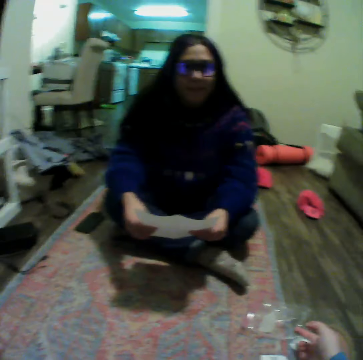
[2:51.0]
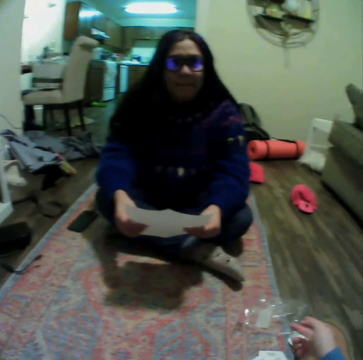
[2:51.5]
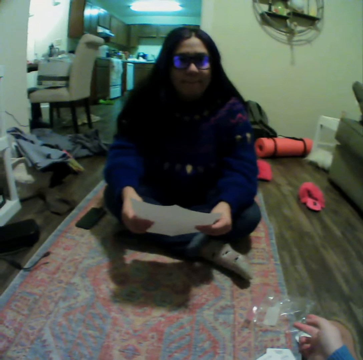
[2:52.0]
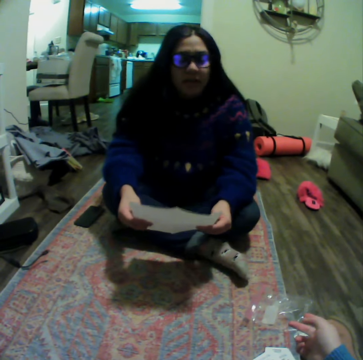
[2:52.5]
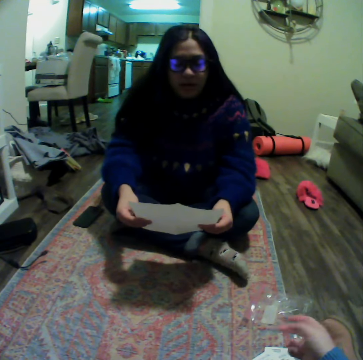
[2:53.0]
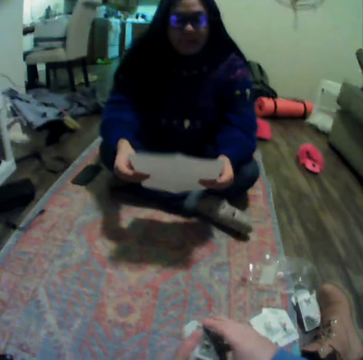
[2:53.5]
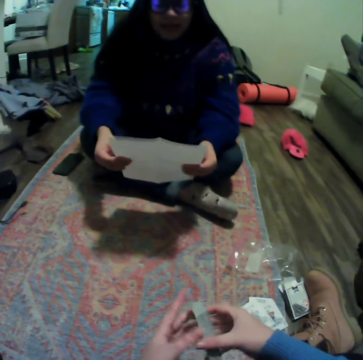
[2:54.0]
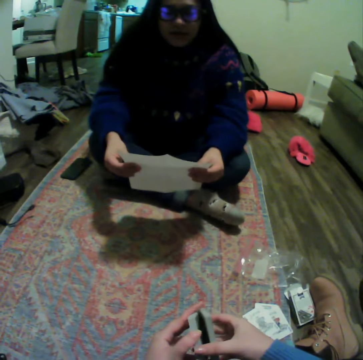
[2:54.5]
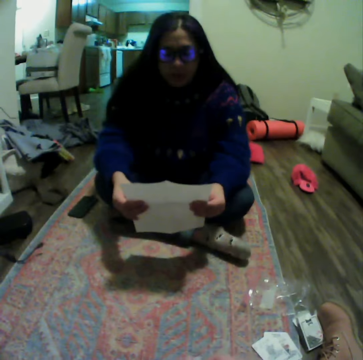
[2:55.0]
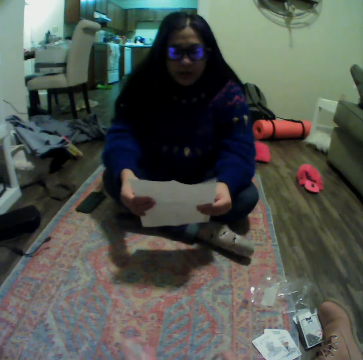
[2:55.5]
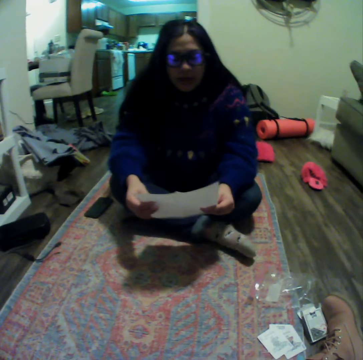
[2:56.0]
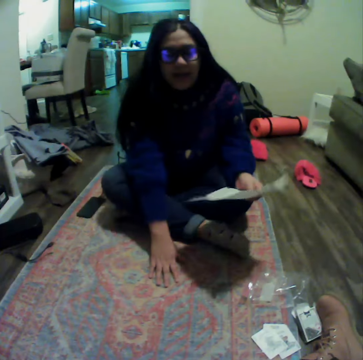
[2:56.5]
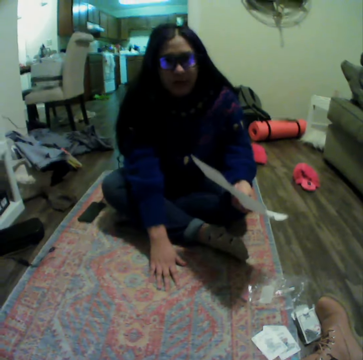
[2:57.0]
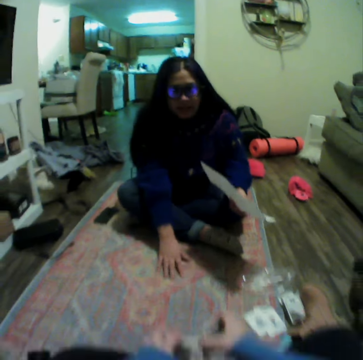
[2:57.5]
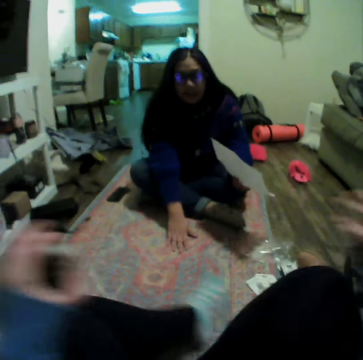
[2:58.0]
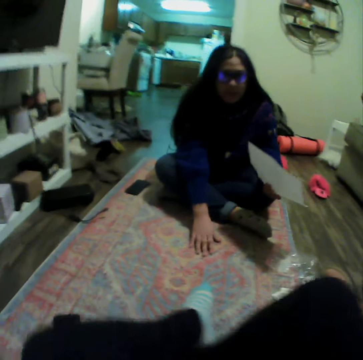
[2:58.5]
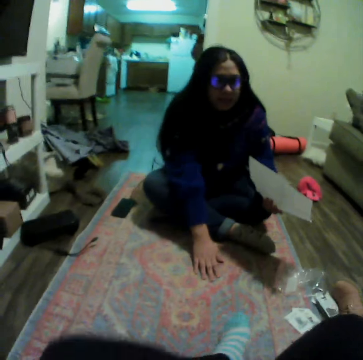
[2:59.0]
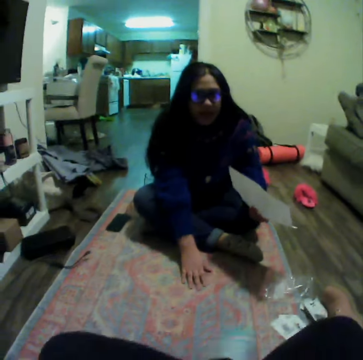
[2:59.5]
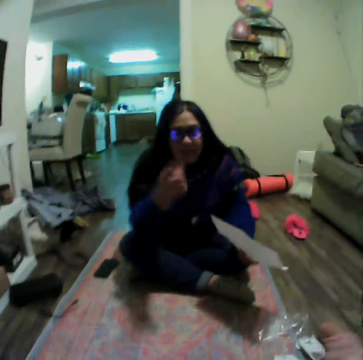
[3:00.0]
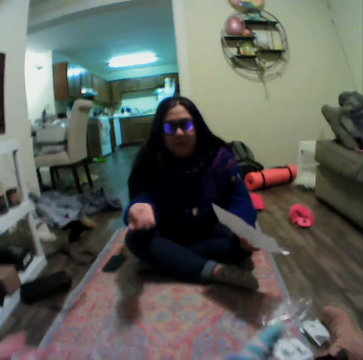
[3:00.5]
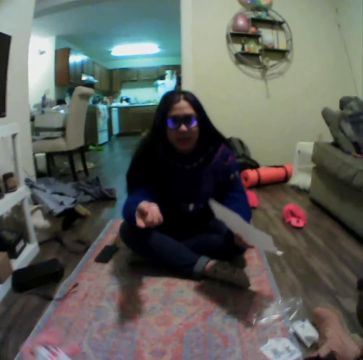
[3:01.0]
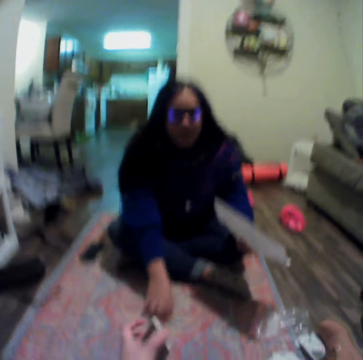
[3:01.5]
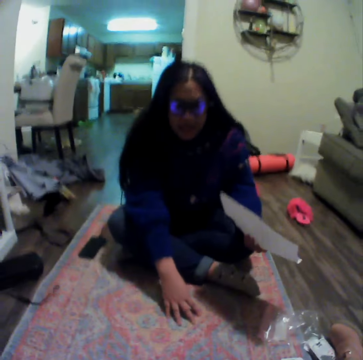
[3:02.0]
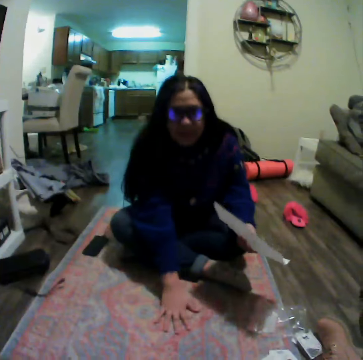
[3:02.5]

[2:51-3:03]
The camera wearer moves a hand. A lady talks to the camera wearer. The camera wearer divides cards. The lady places her hand on the carpet. The camera wearer stretches out her legs. She moves her hands. The lady moves a hand.

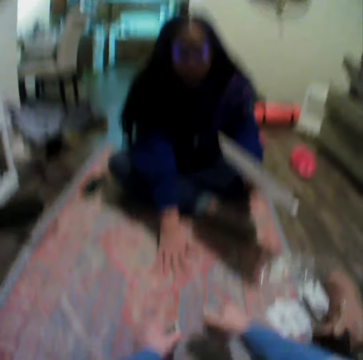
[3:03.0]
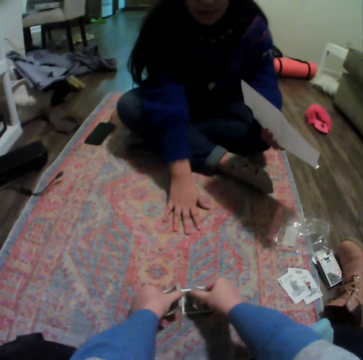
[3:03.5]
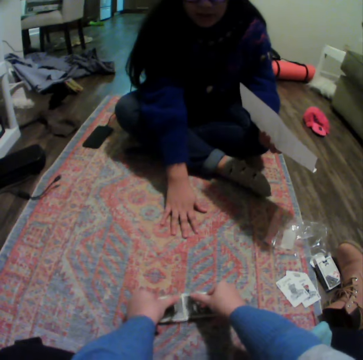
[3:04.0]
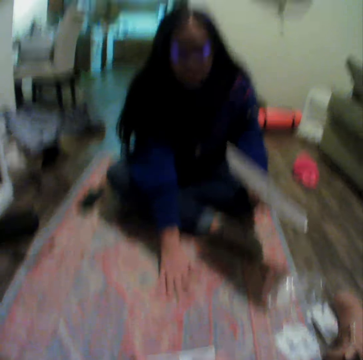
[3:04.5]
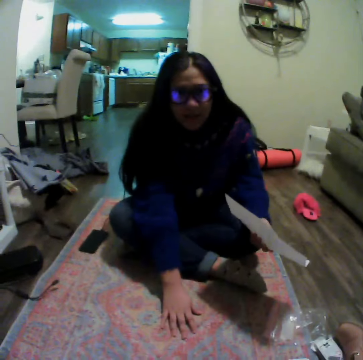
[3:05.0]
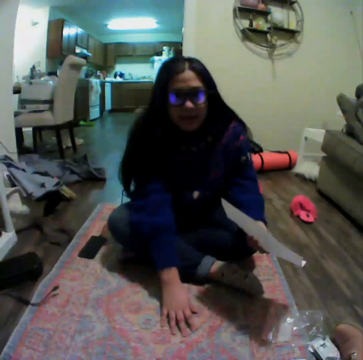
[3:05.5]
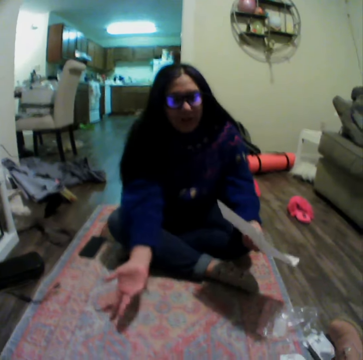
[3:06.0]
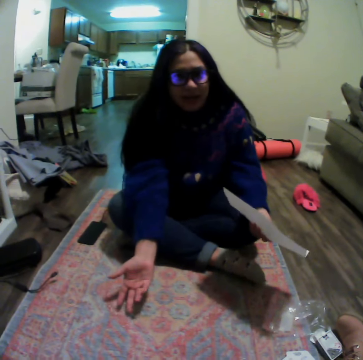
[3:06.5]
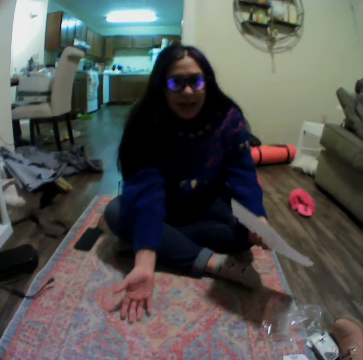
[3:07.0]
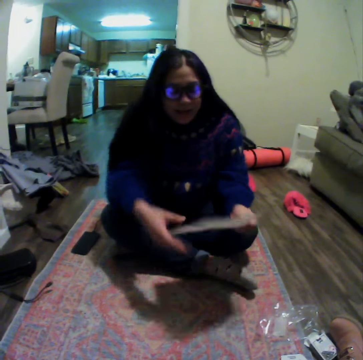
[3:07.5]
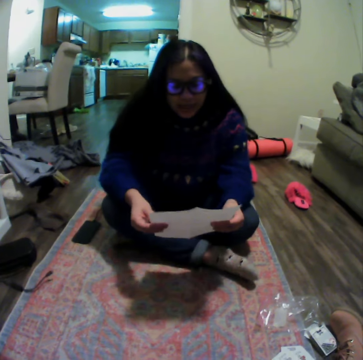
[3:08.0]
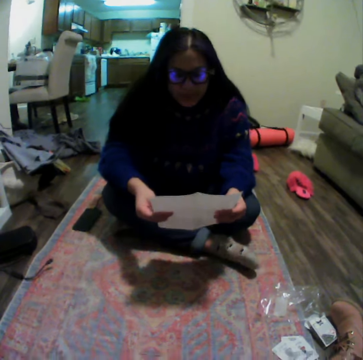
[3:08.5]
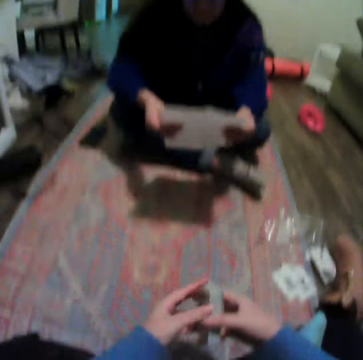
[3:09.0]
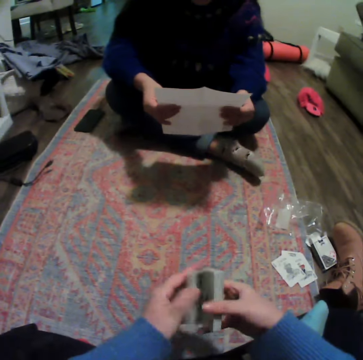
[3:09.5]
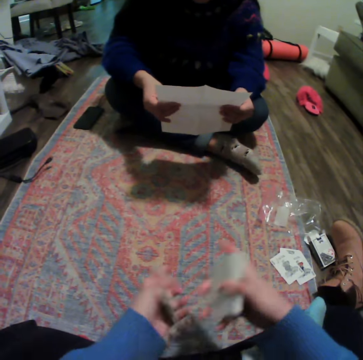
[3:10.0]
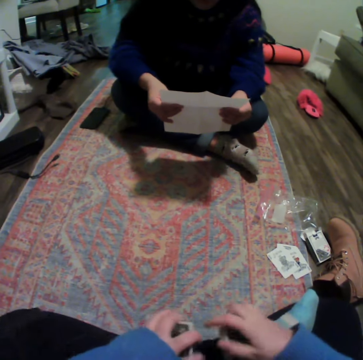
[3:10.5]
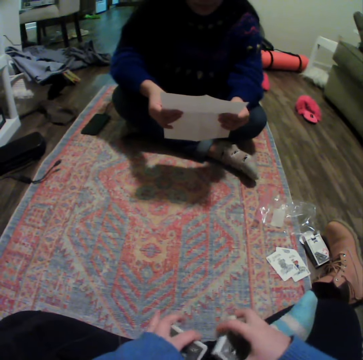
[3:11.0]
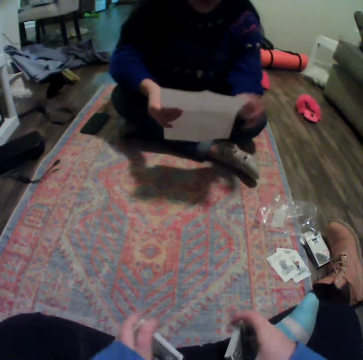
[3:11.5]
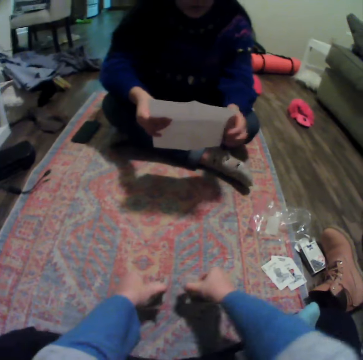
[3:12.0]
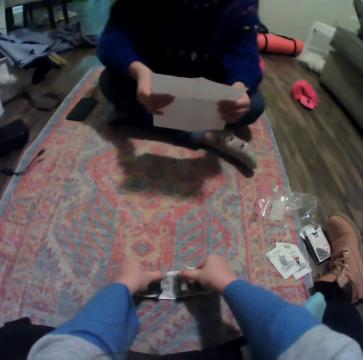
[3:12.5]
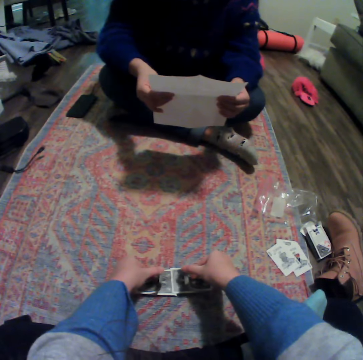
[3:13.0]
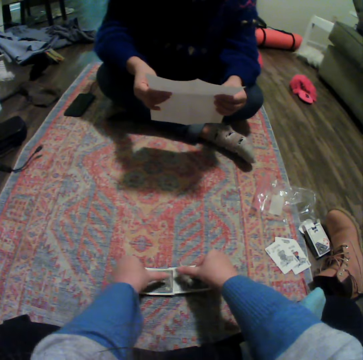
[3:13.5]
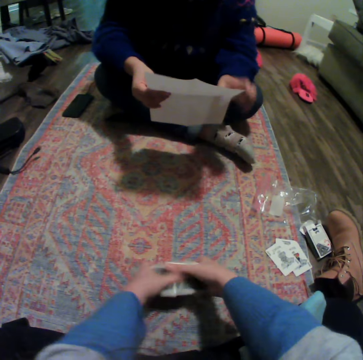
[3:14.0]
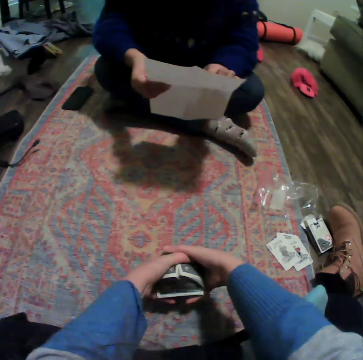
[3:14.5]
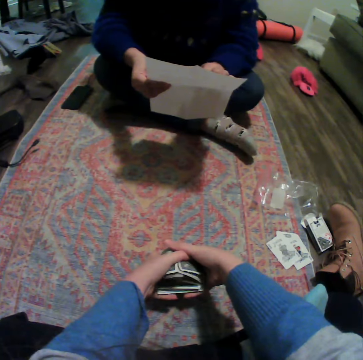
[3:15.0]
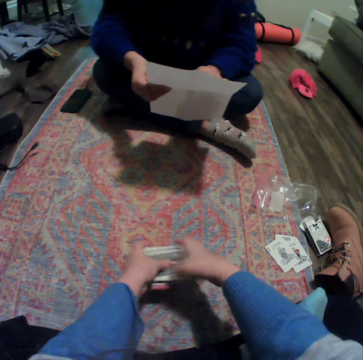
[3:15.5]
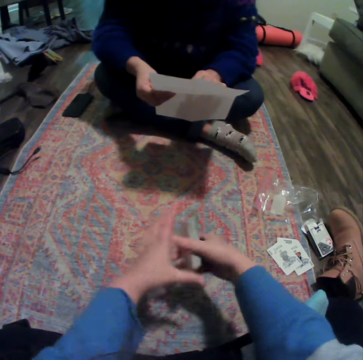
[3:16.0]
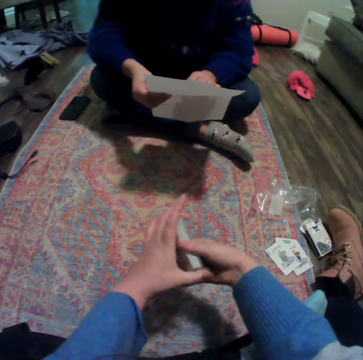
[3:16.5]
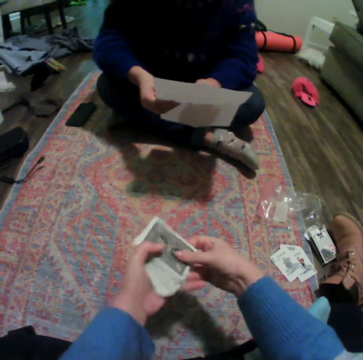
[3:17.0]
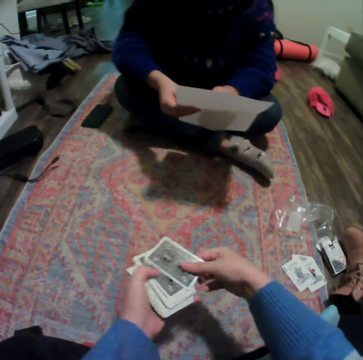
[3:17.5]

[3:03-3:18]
A lady touches on the floor. The camera wearer shuffles the cards. The lady talks to the camera wearer and moves a hand. The camera wearer talks to the lady. The lady reads through the manual. The camera wearer divides the cards, puts the cards down, and reshuffles the cards. The lady moves a hand. The camera wearer gathers the cards.

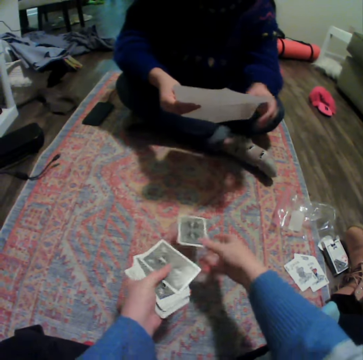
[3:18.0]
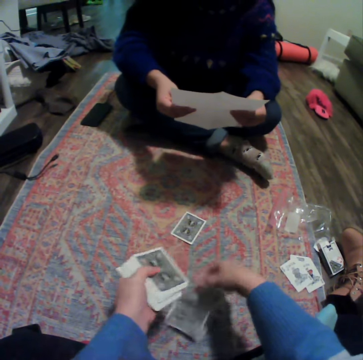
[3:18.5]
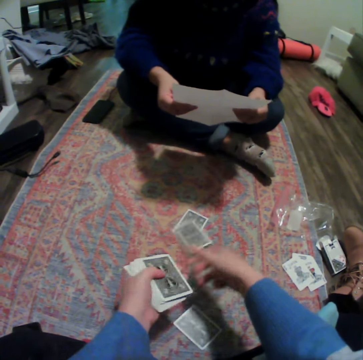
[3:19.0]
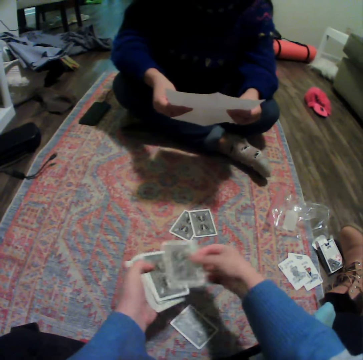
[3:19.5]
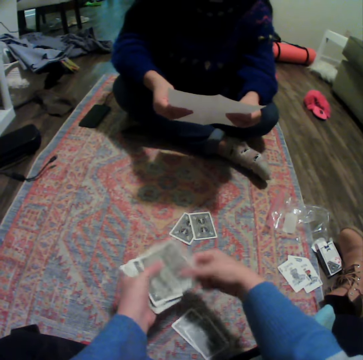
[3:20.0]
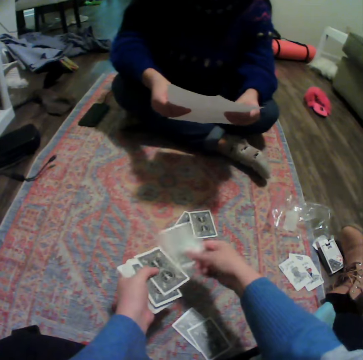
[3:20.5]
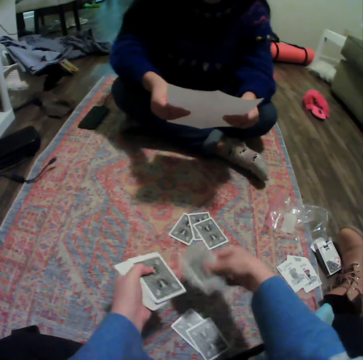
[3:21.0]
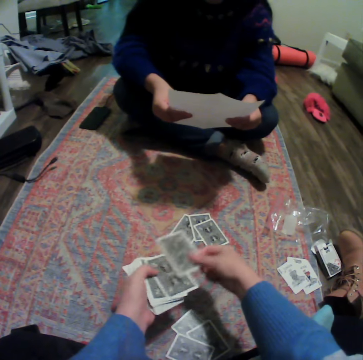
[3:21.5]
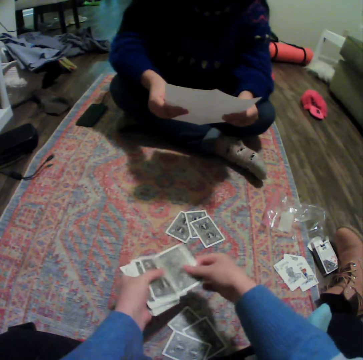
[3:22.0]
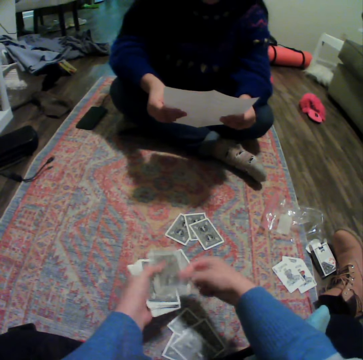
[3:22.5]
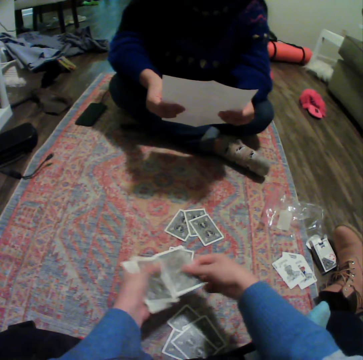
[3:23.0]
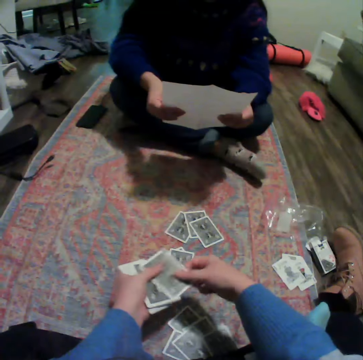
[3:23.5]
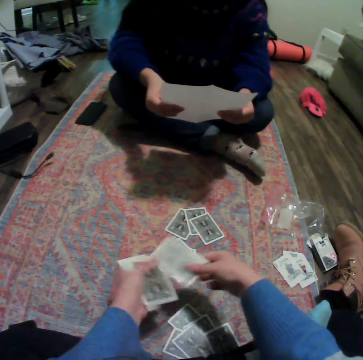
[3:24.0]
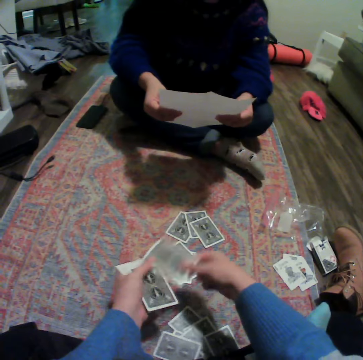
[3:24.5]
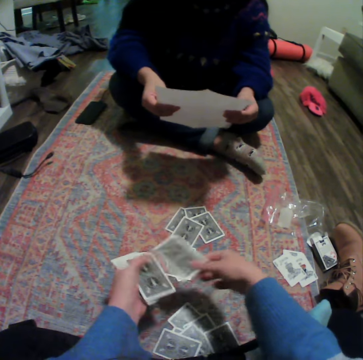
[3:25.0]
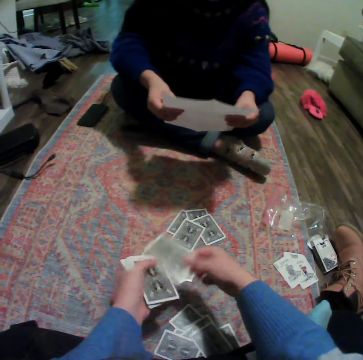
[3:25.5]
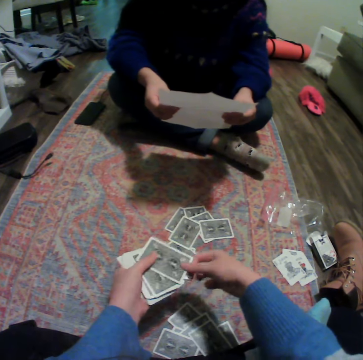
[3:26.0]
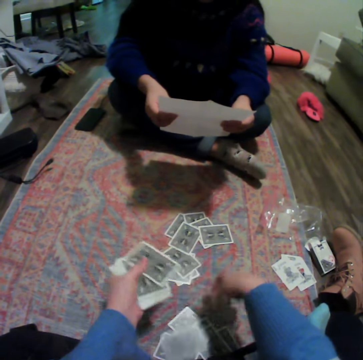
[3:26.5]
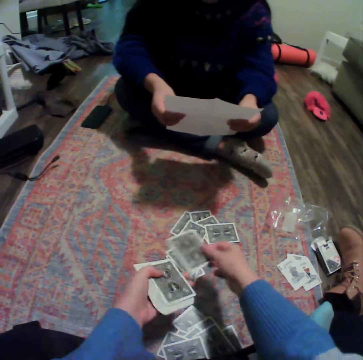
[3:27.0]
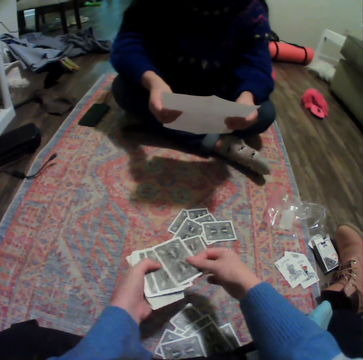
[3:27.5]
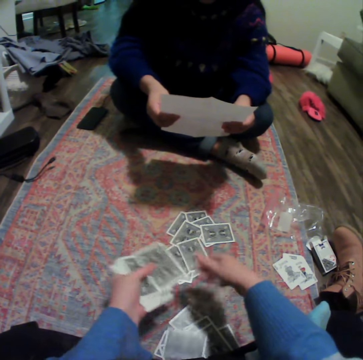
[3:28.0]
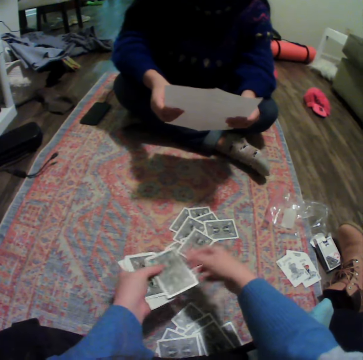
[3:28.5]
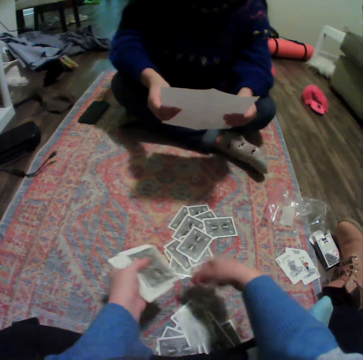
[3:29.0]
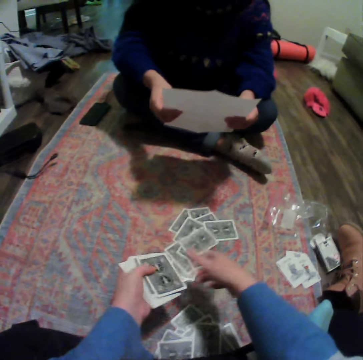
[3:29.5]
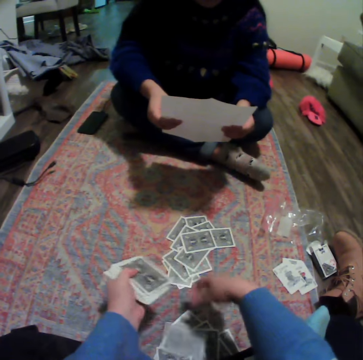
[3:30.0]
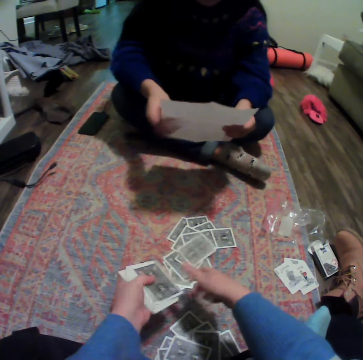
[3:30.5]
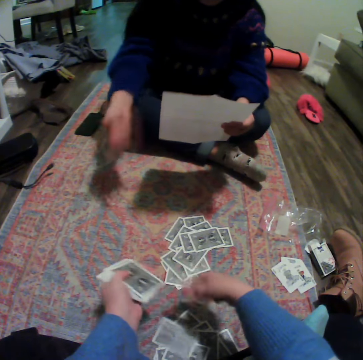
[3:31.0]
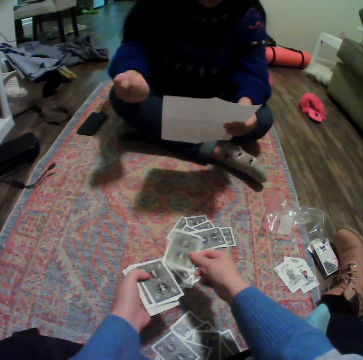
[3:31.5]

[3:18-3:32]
The camera wearer drops a card down. They share out the cards. They drop a card down. They drop a card down again. They talk to a lady. They drop a card down repeatedly. They talk to the lady. They drop a card down repeatedly. They talk to the lady. They drop a card down repeatedly. The lady reads a paper. The camera wearer drops a card down repeatedly. They talk to the lady. They drop a card down repeatedly.
